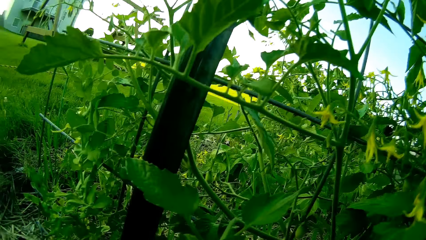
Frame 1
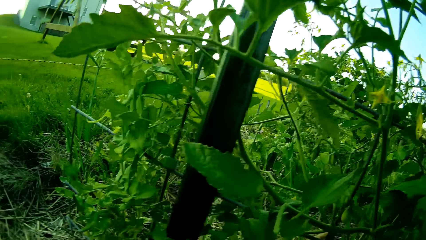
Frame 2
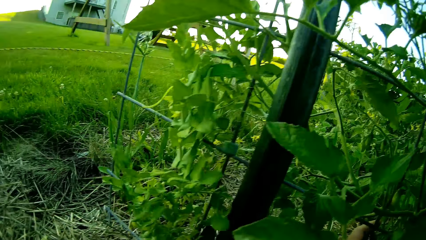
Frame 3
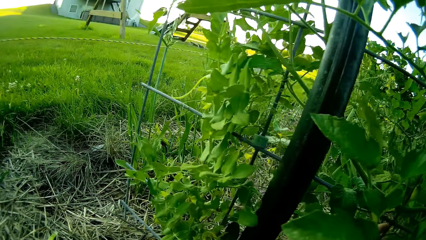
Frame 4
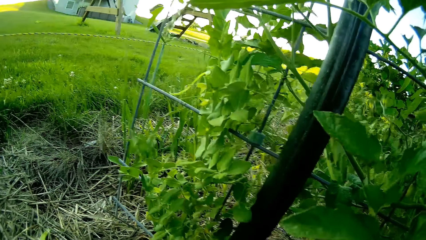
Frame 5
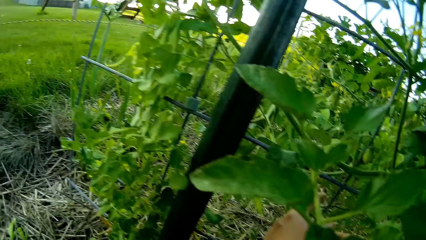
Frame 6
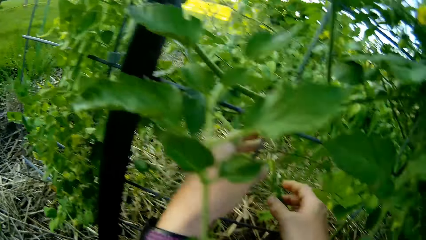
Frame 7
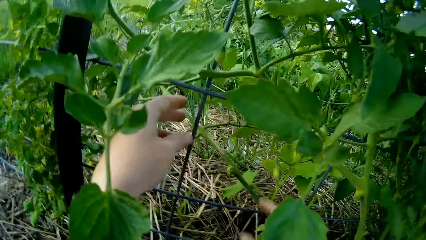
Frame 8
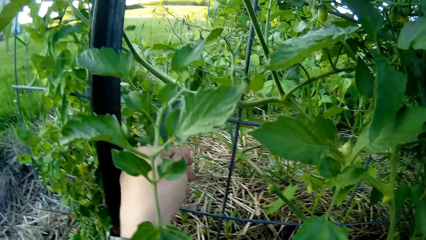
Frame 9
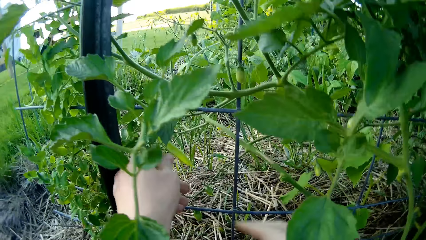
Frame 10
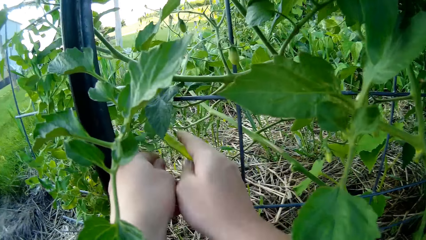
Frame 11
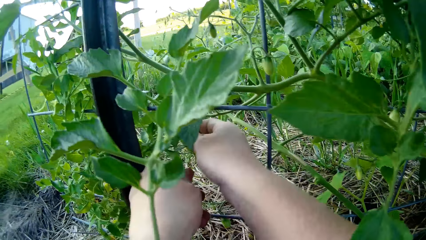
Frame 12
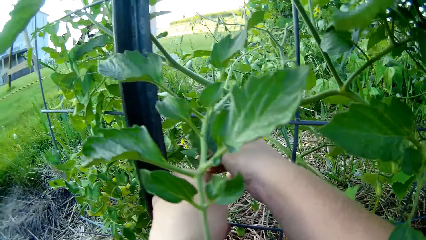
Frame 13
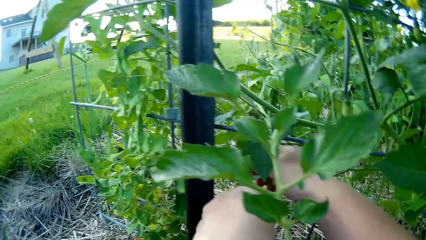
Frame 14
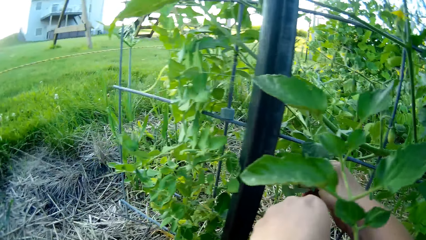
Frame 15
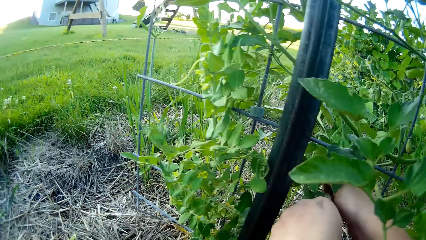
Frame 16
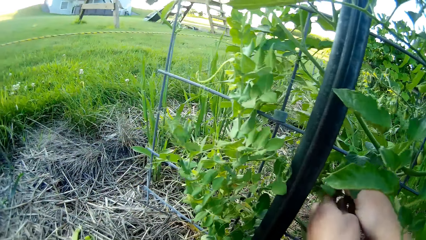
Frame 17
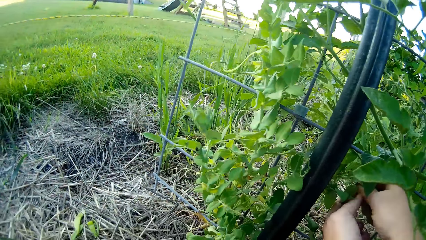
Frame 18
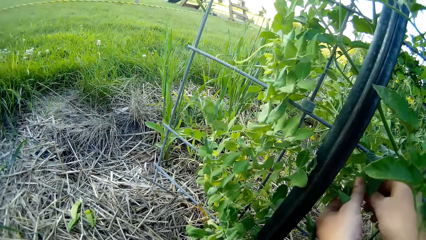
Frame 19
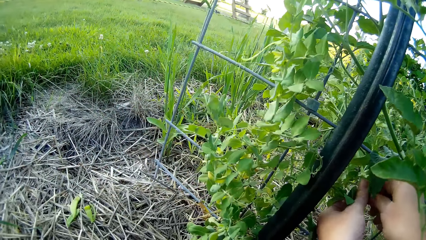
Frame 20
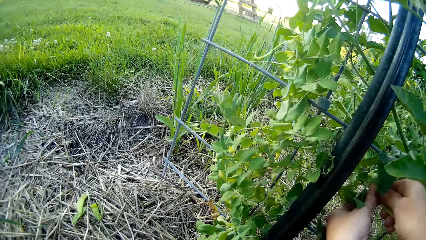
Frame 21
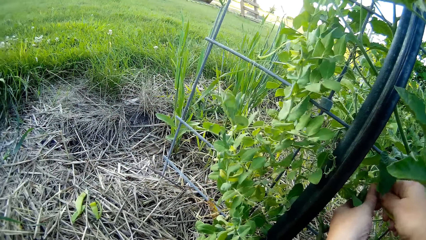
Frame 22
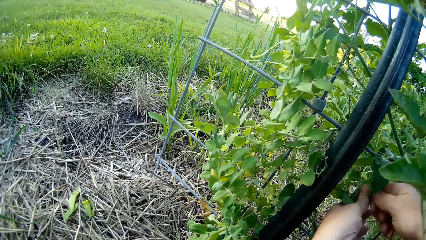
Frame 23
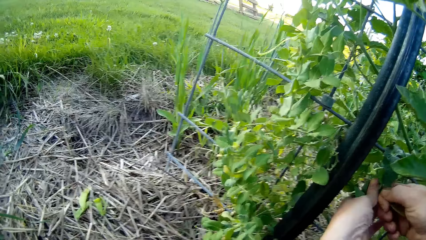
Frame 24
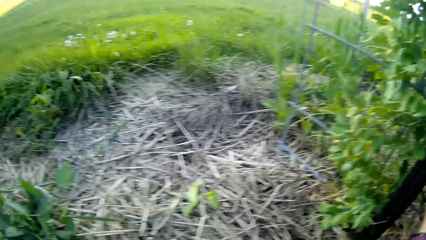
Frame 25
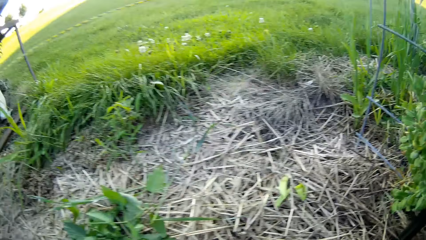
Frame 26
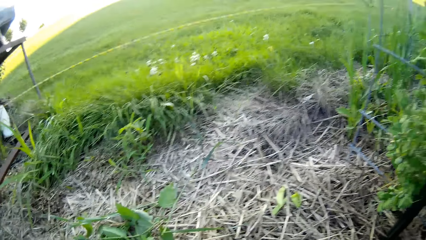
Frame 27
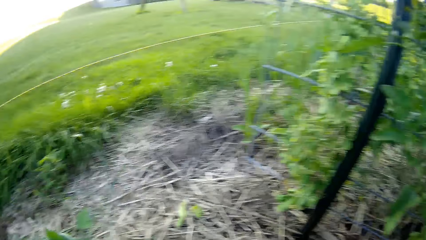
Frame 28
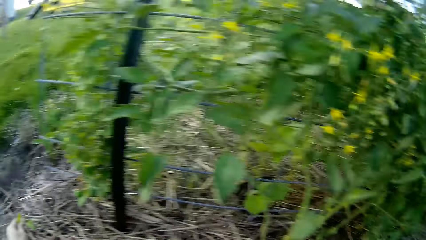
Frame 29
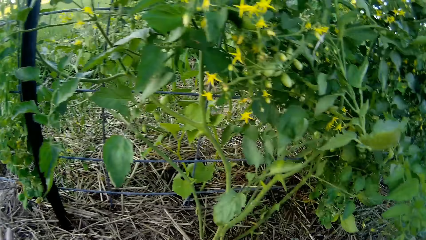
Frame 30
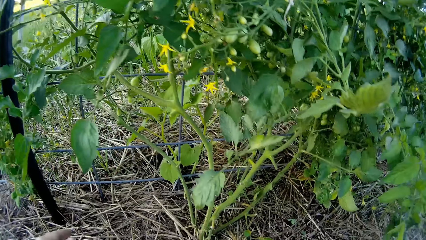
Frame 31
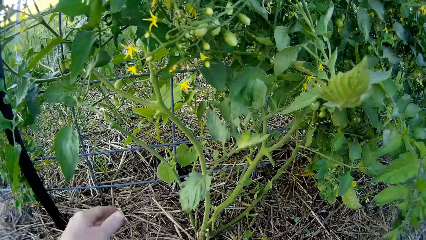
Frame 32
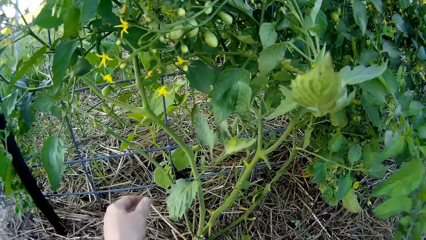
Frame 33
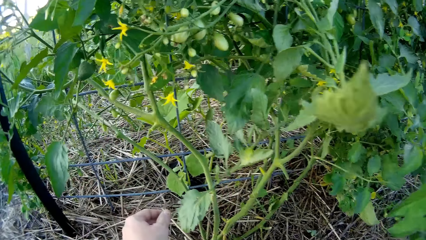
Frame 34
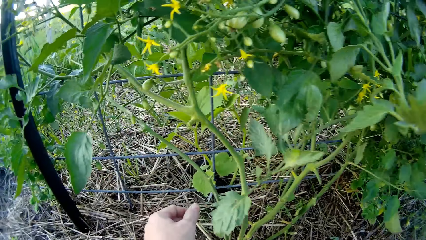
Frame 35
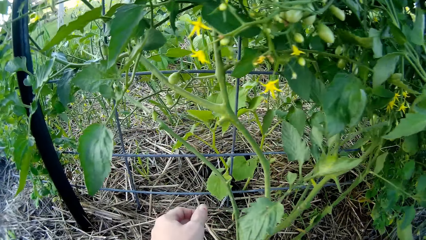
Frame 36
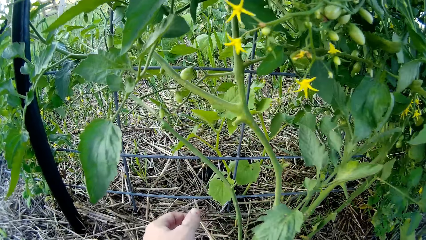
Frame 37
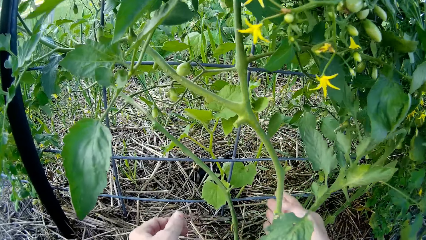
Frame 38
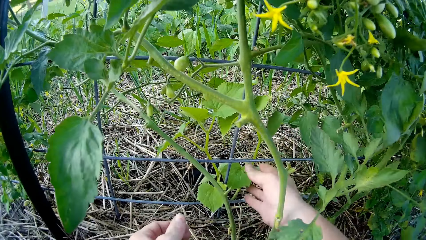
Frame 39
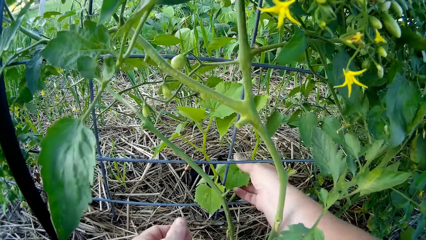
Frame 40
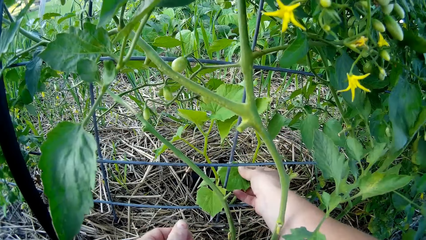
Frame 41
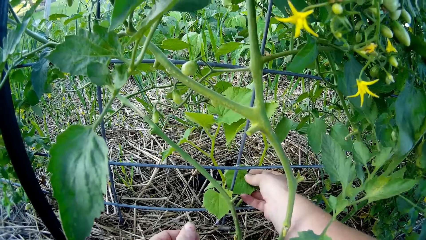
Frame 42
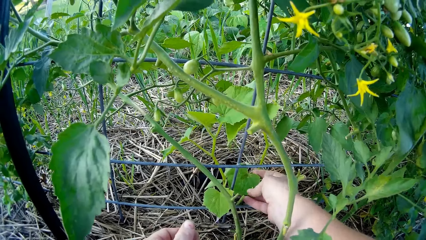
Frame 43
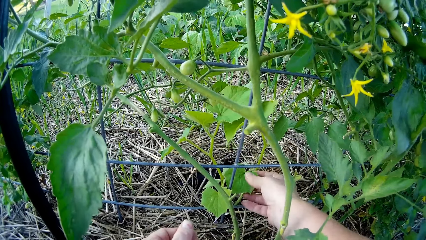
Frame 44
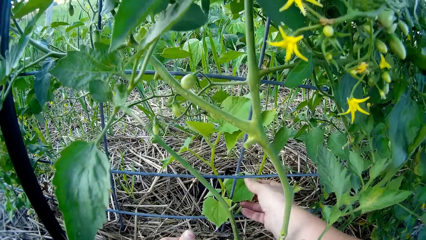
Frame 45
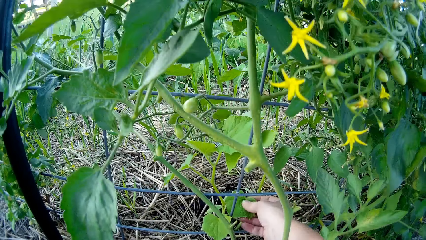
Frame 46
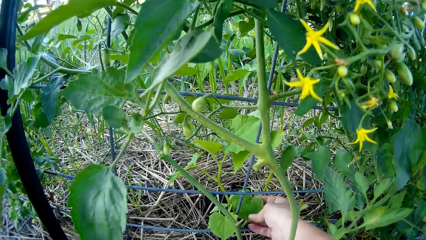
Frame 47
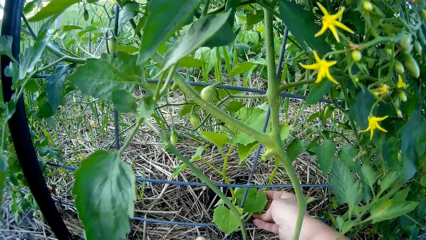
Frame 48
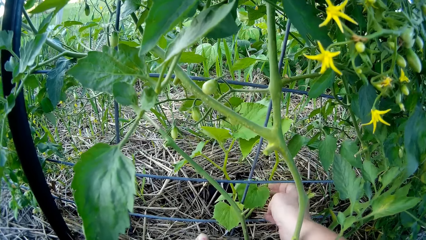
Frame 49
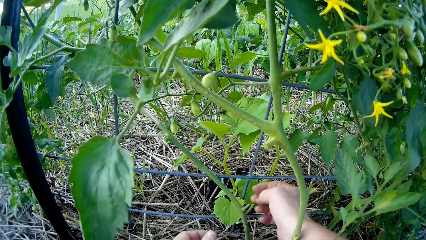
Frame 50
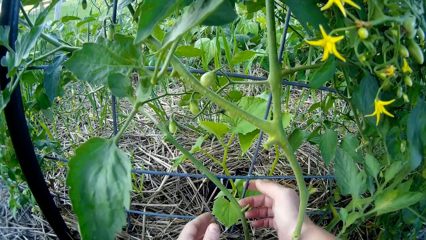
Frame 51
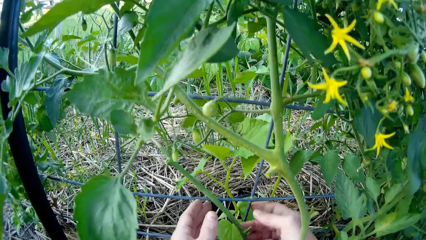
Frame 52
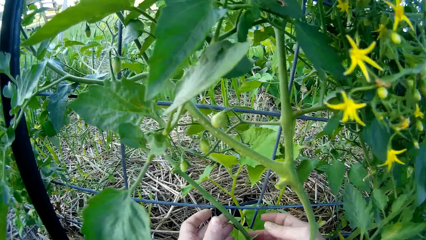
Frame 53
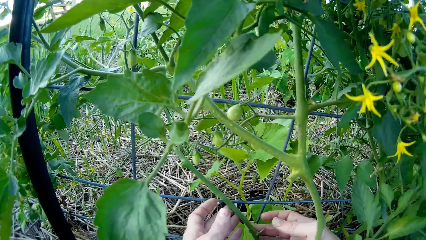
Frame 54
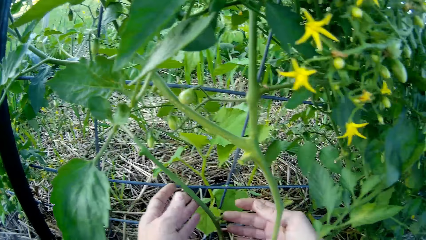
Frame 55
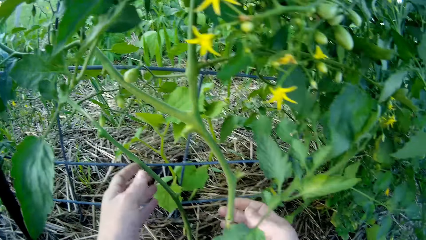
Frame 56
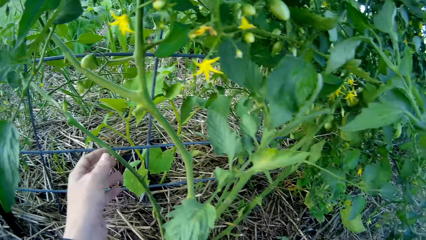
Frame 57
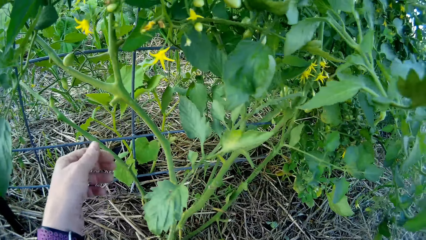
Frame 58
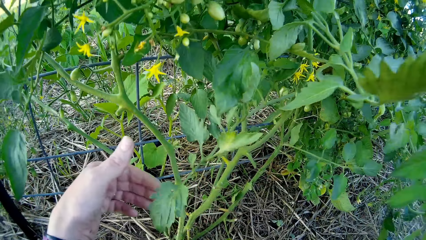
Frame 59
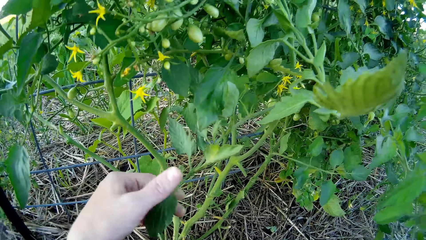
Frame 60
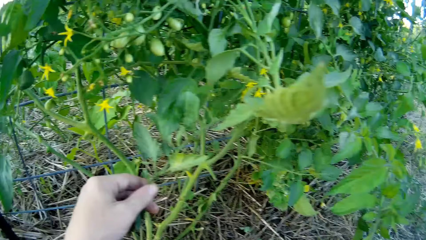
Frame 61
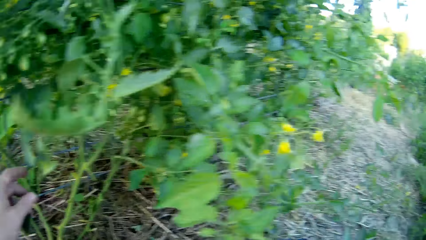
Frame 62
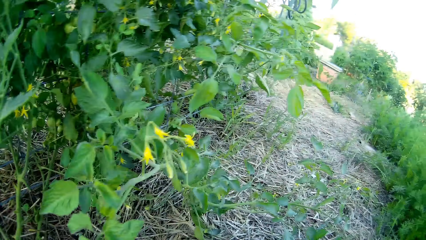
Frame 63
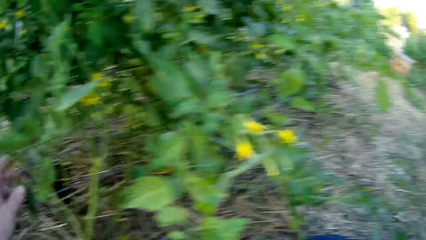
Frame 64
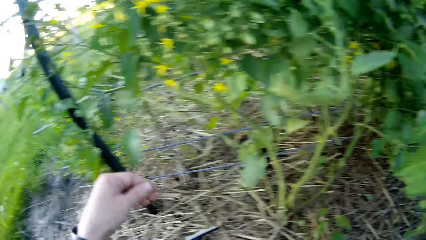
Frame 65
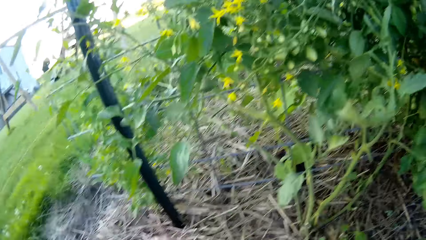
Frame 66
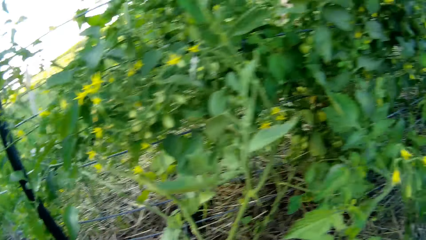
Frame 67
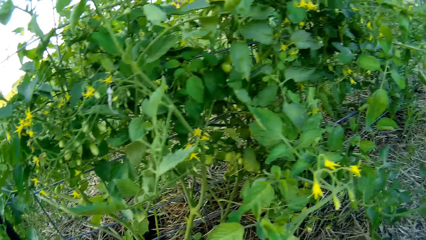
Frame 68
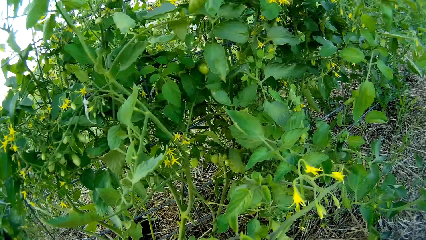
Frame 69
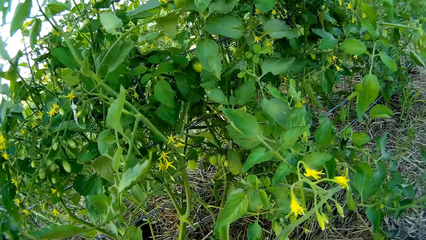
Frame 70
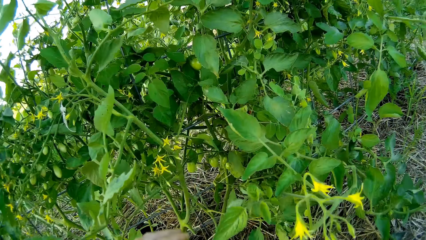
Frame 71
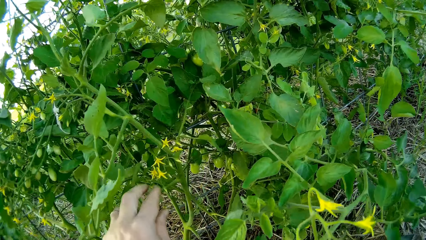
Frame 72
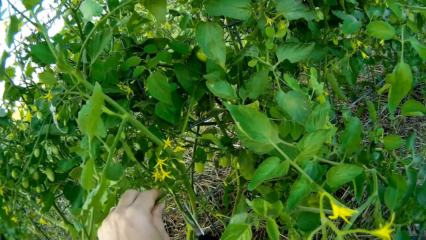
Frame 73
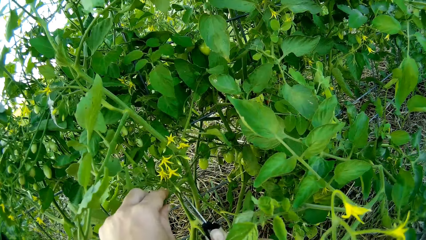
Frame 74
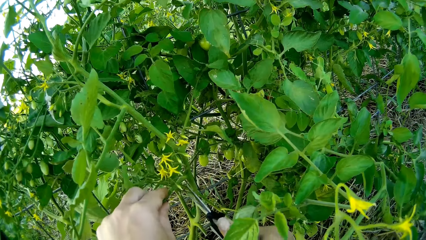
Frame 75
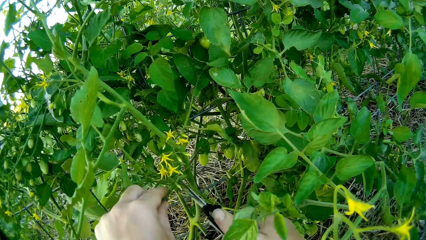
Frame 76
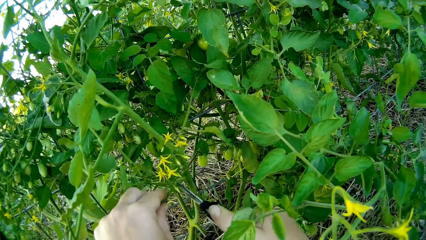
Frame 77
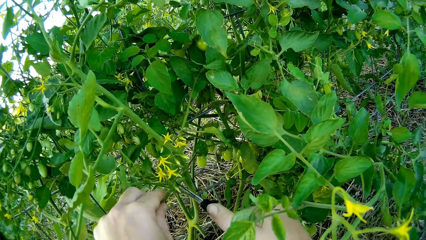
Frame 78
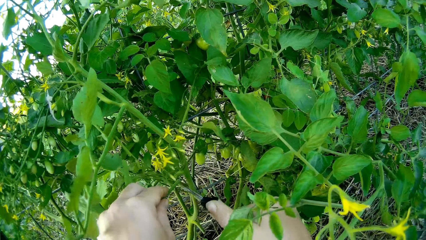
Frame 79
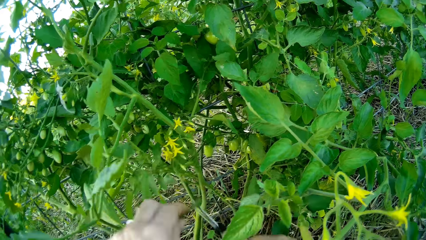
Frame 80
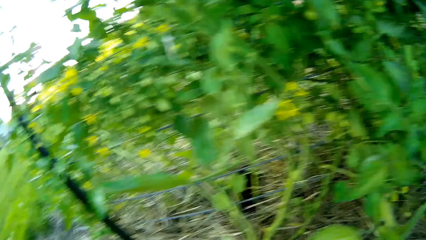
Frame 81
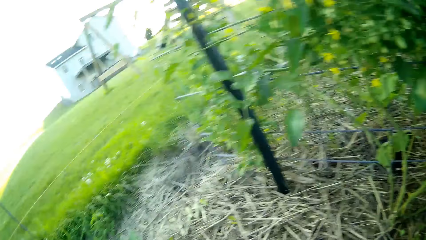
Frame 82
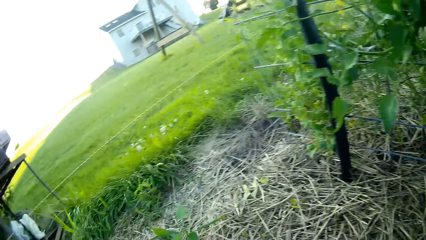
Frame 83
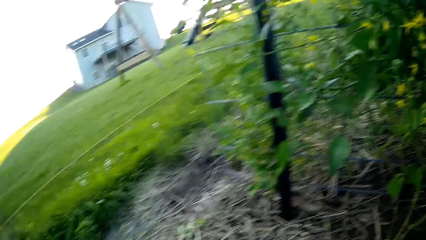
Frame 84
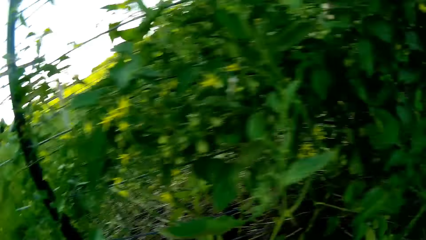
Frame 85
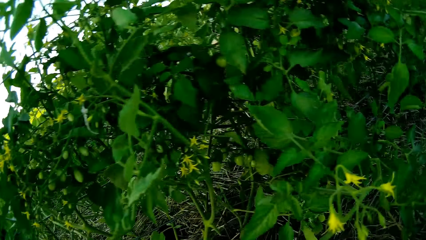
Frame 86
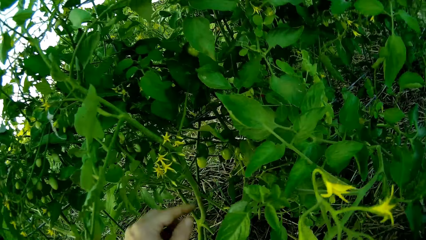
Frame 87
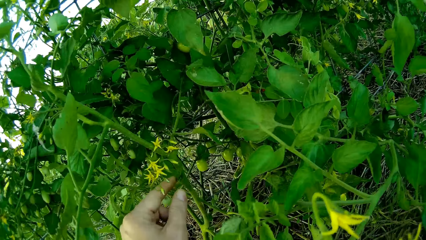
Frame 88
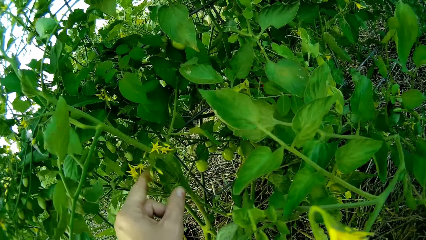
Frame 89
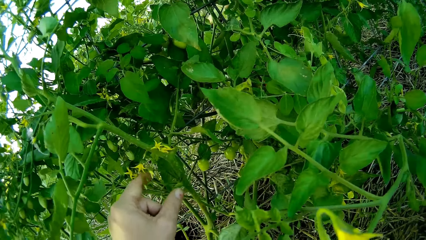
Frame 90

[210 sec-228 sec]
The camera wearer plucks a seed from the plant. They look around. They touch the plant. They cut the tomato plant with the garden scissors.
